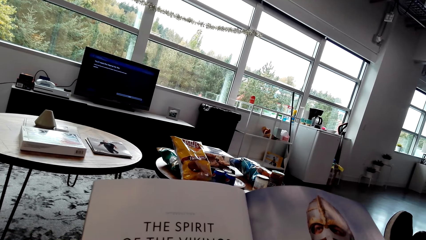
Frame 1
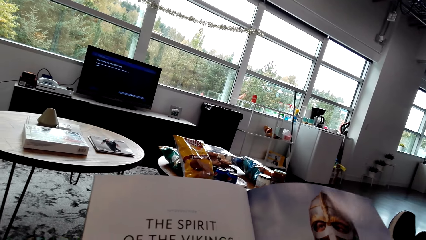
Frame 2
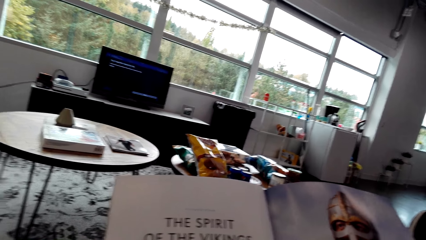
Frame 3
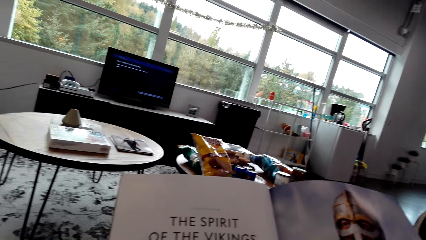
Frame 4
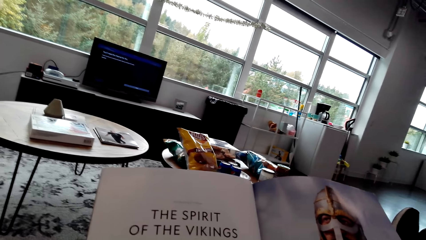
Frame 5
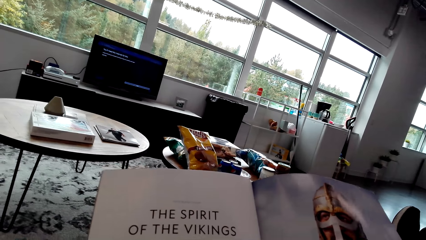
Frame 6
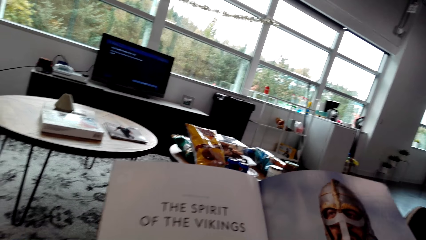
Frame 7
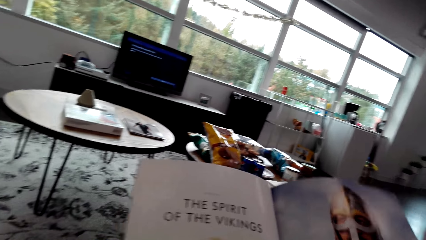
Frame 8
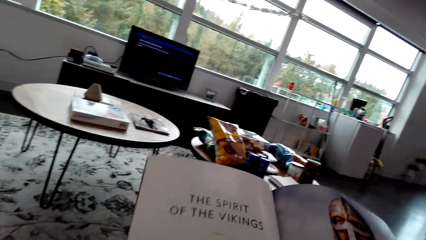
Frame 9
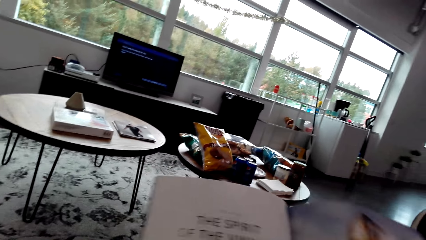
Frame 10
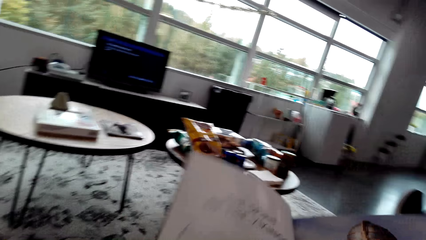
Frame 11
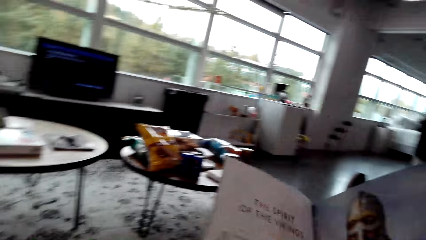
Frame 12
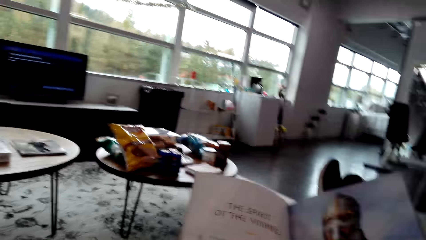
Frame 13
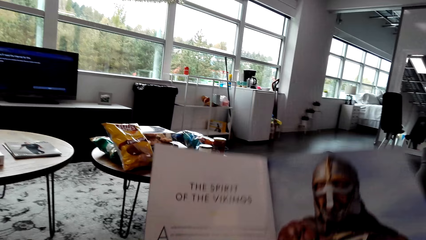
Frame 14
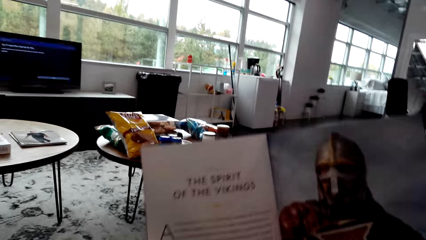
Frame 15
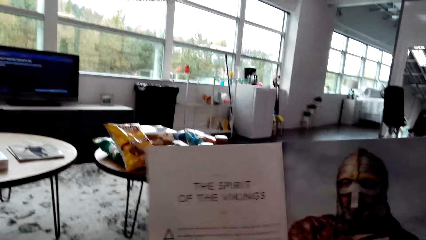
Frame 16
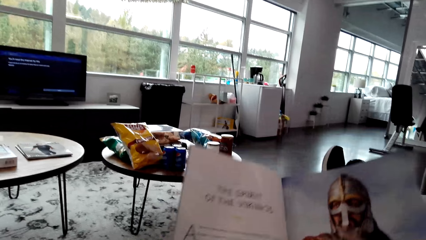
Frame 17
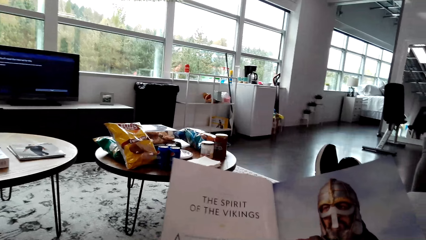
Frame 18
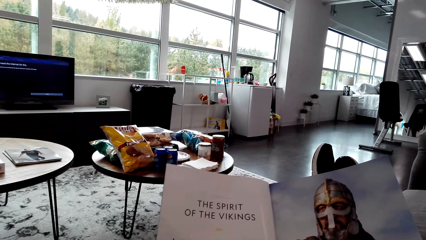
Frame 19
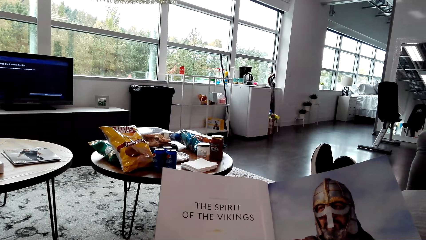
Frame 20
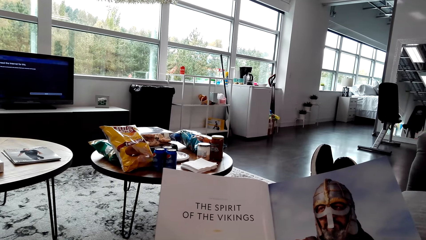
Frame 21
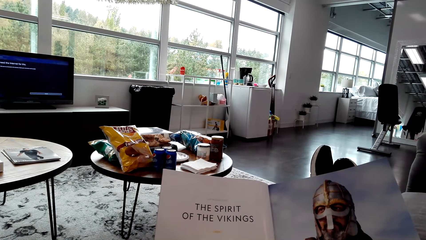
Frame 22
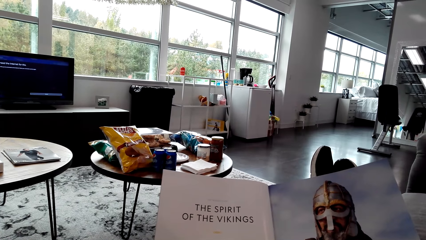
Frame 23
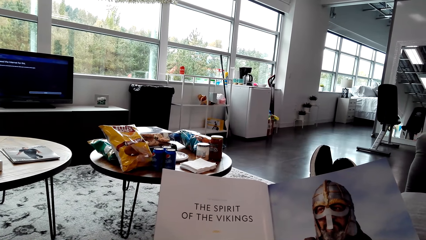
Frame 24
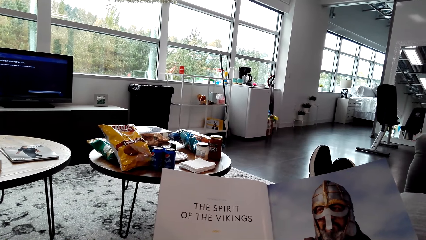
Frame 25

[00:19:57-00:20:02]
The camera wearer reads a magazine.

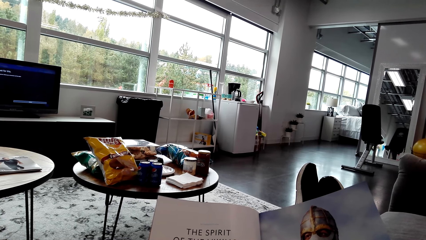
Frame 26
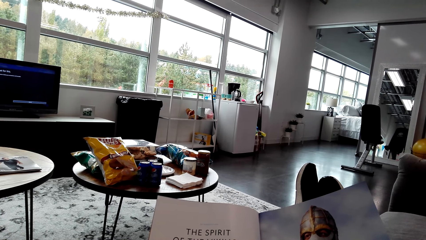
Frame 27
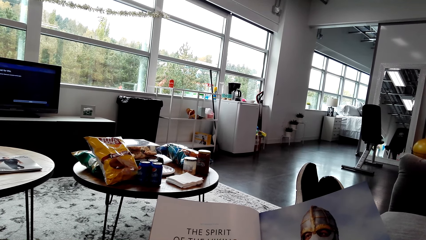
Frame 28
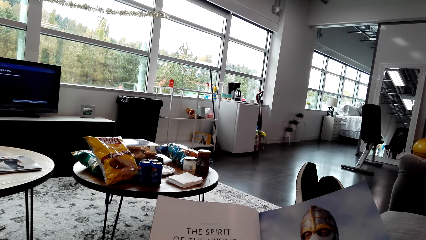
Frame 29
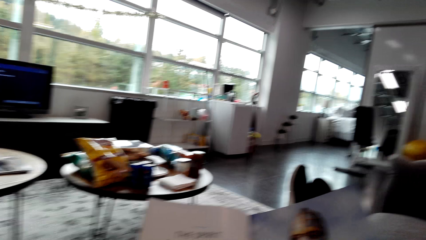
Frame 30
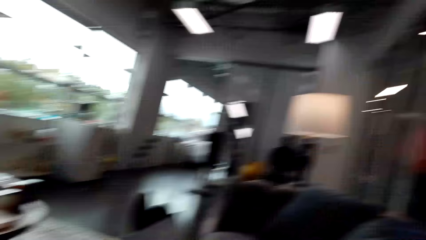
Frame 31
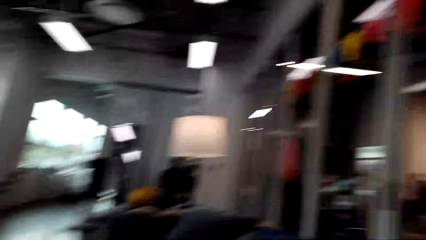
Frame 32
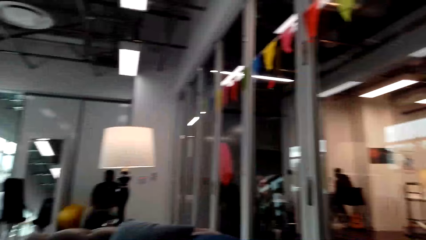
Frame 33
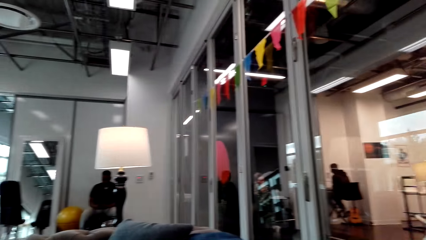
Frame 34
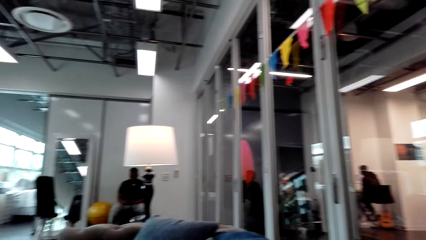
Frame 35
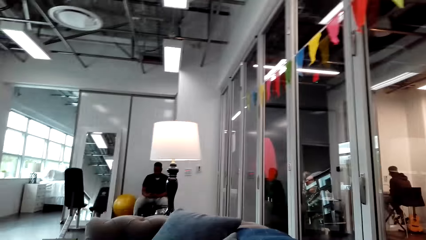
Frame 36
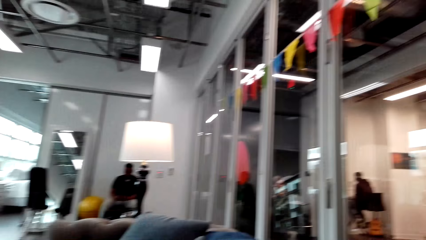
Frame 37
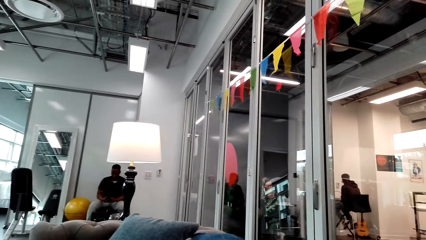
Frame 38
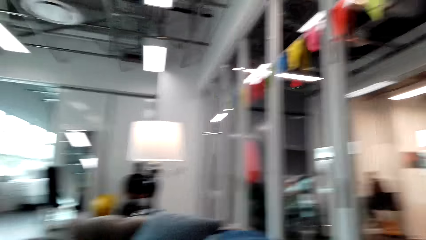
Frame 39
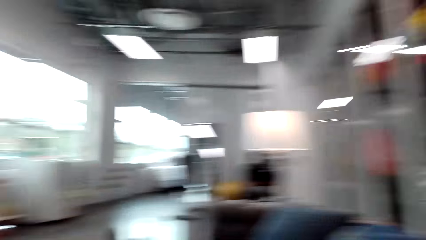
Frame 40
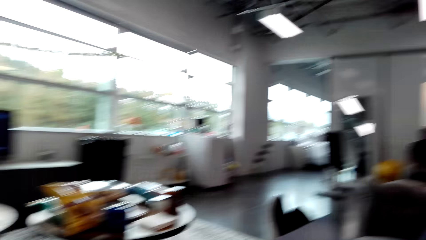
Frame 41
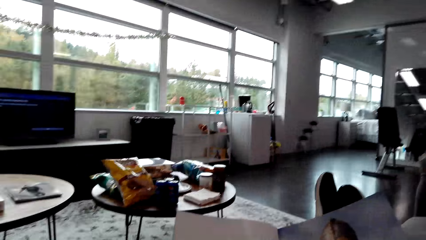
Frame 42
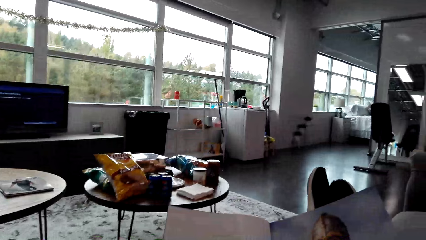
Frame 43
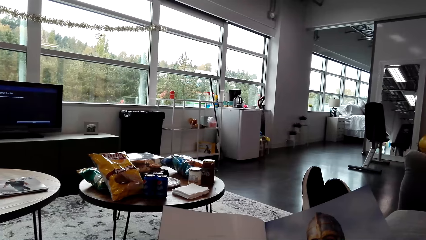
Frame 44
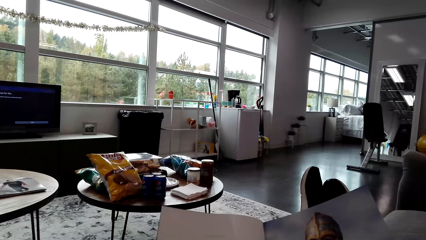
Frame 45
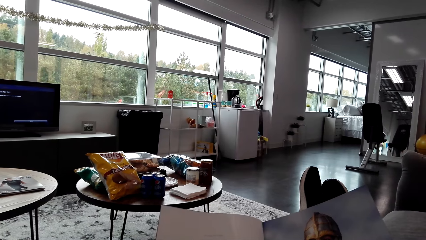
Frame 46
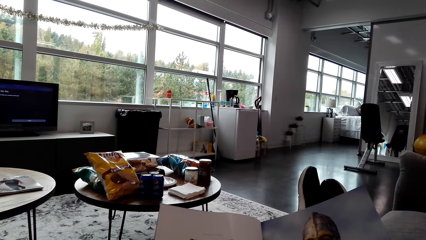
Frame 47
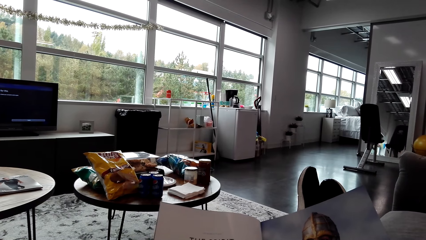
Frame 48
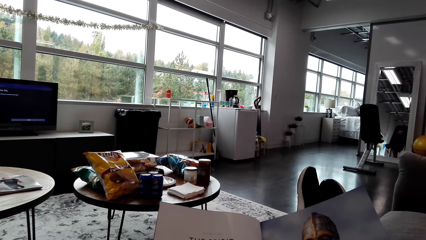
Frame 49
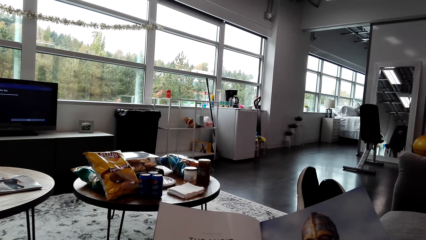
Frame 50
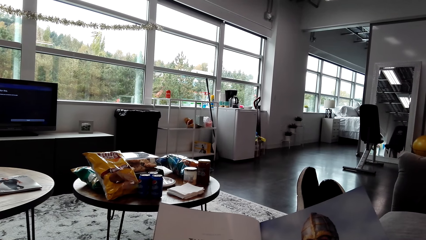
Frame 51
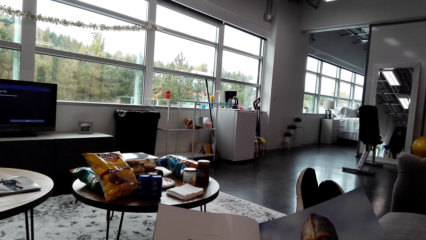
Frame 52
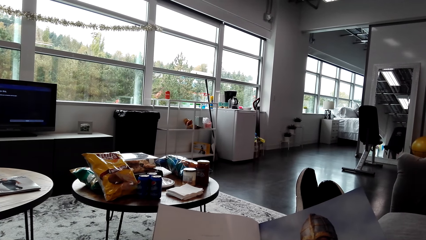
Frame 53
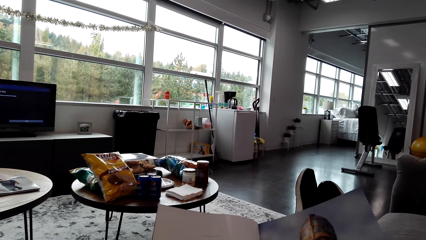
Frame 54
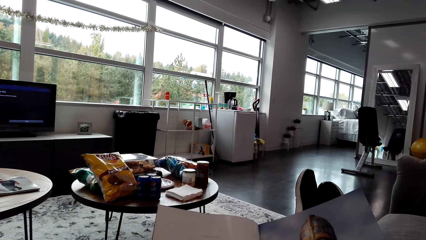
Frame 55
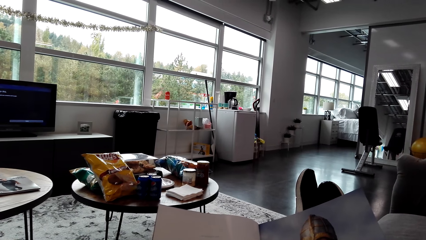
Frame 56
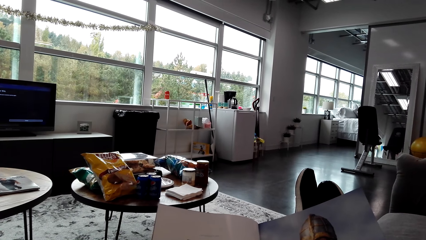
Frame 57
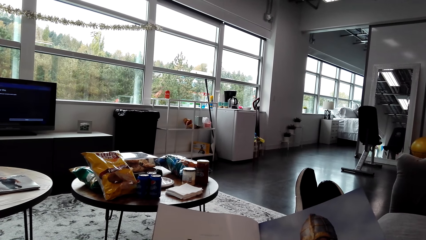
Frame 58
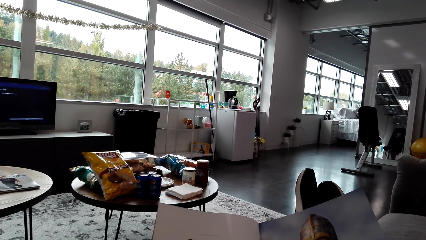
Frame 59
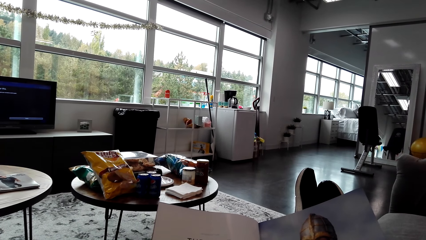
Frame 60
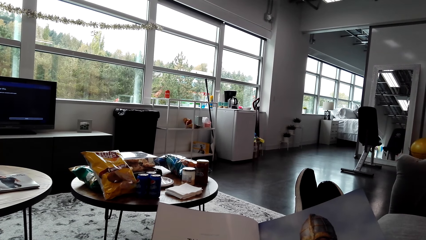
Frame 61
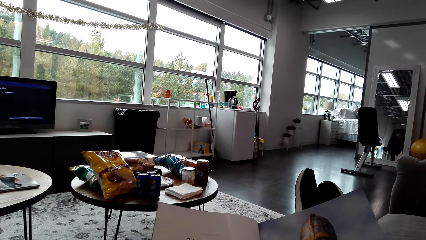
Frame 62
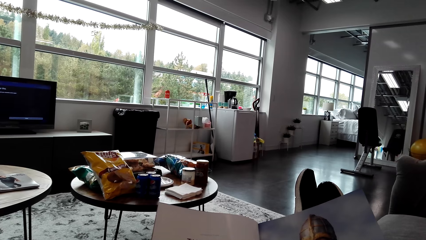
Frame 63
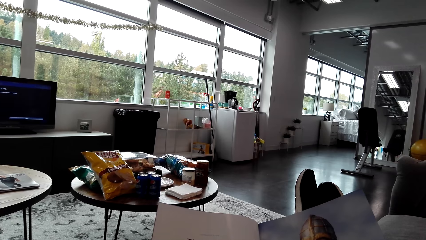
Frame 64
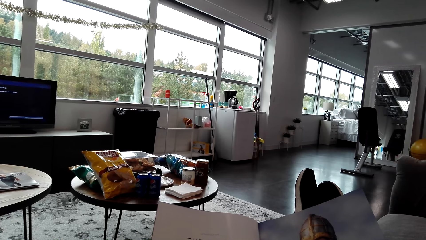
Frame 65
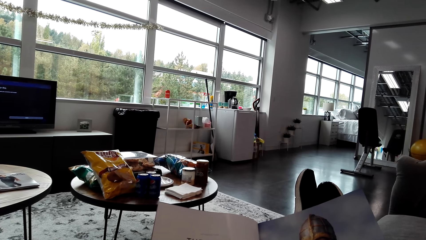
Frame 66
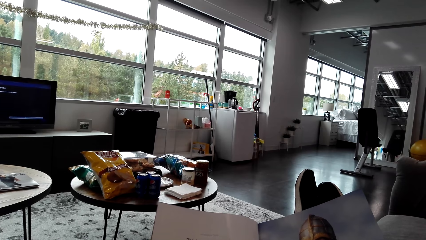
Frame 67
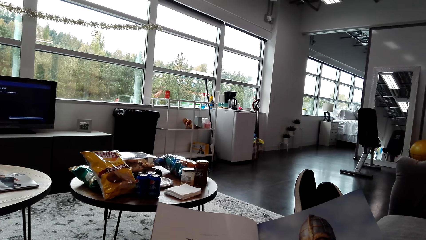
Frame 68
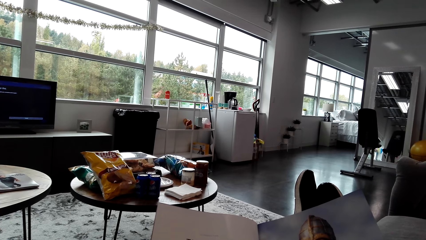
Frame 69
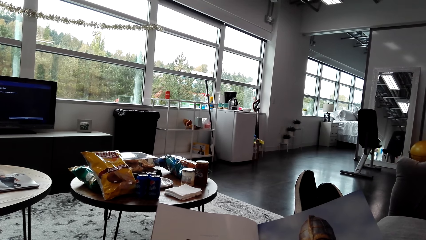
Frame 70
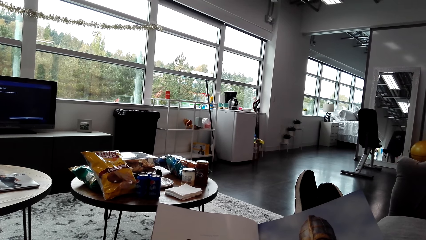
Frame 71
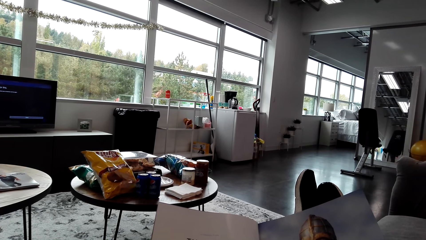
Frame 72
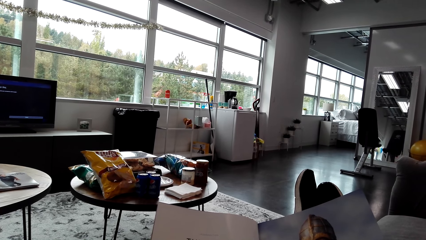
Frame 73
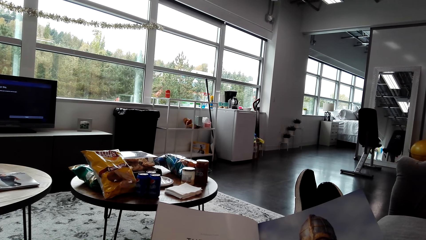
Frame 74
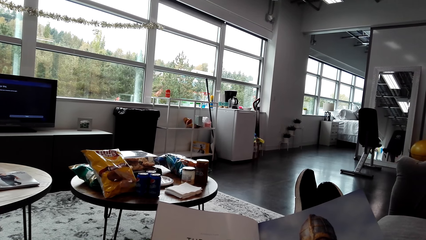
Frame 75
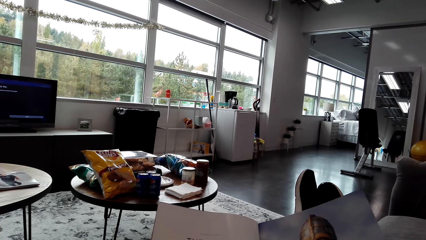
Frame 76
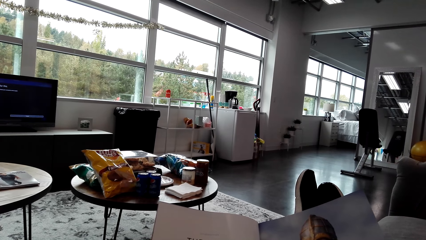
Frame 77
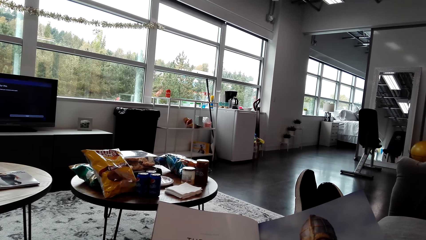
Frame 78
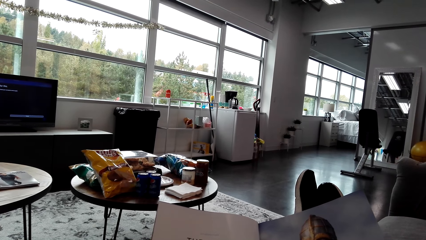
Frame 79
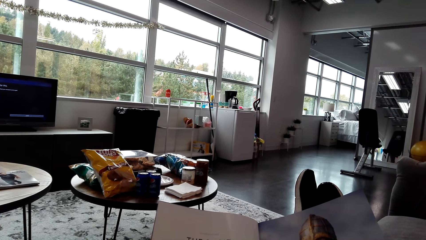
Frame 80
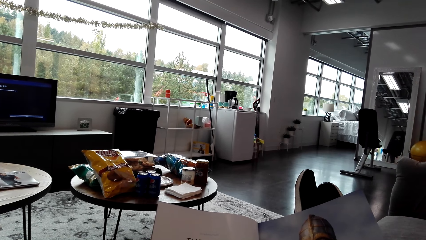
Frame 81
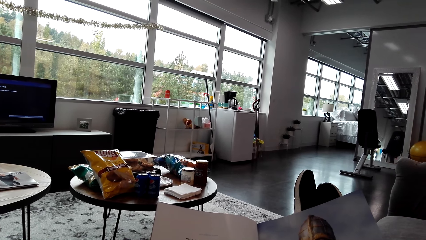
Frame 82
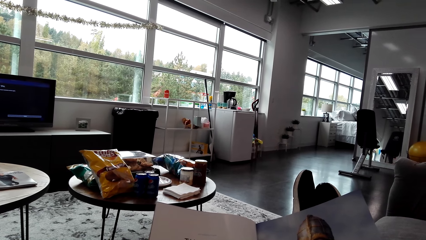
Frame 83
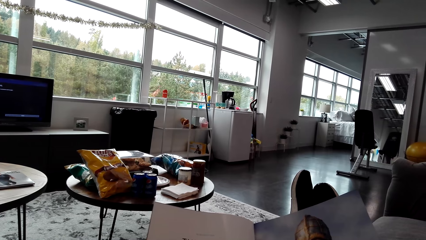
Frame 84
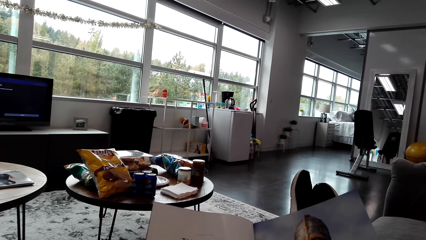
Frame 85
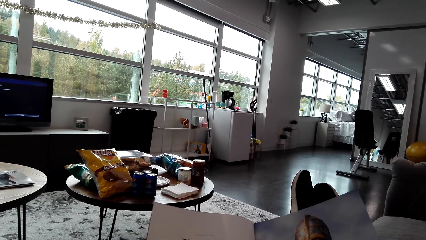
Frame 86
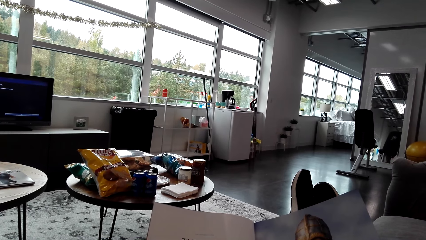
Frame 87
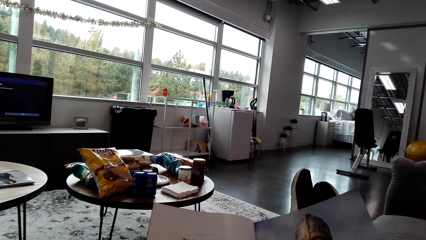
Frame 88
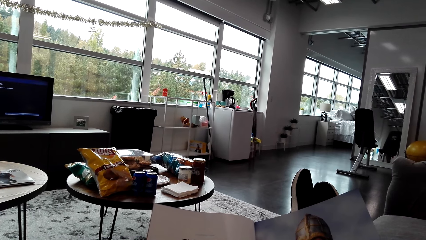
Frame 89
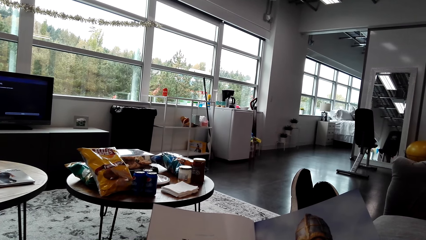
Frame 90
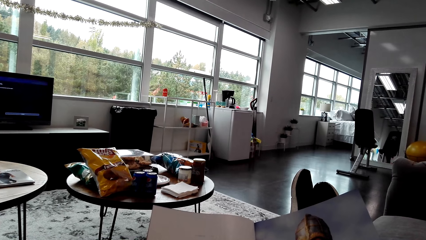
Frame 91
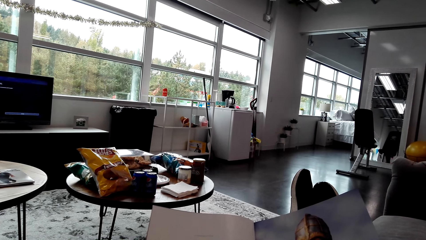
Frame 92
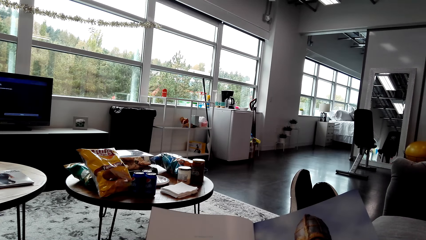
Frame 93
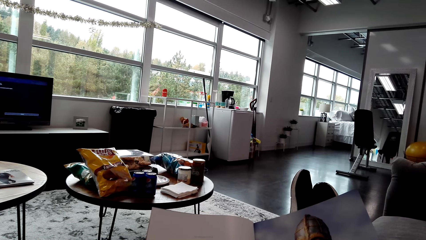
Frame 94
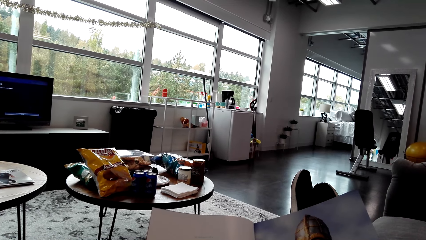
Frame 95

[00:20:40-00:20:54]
The camera wearer looks around the apartment. They stare at a man. They stare at the magazine.
